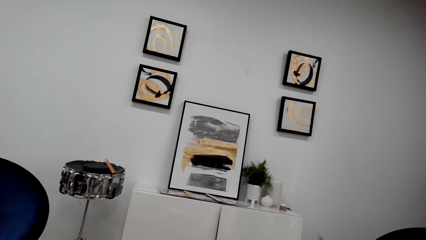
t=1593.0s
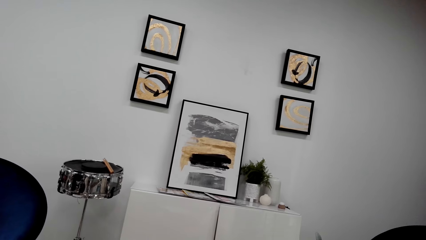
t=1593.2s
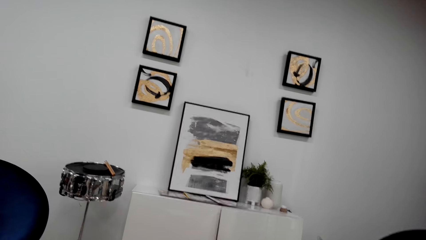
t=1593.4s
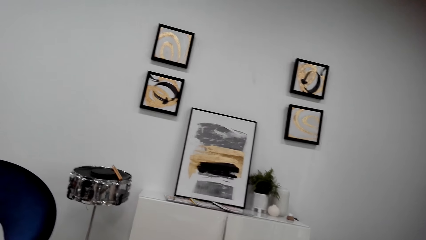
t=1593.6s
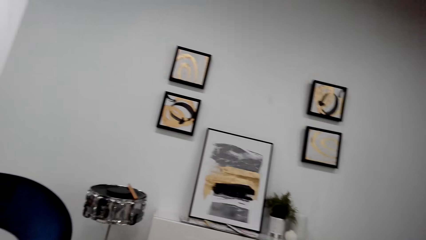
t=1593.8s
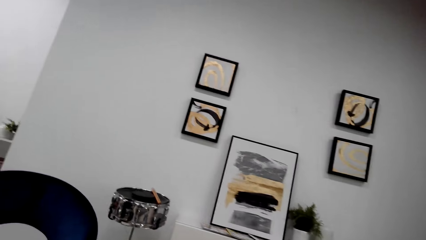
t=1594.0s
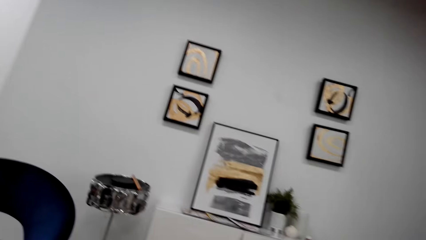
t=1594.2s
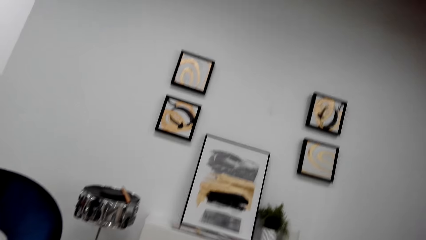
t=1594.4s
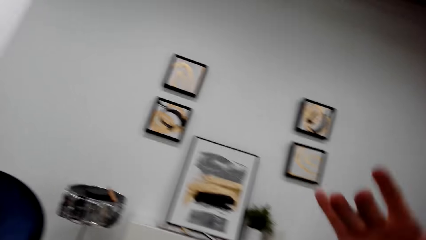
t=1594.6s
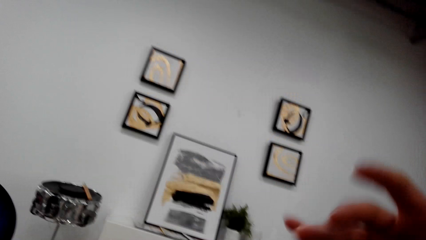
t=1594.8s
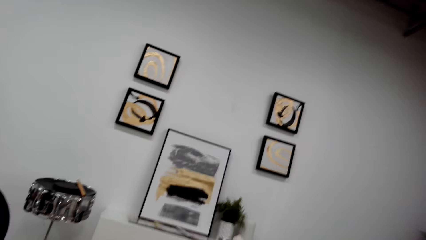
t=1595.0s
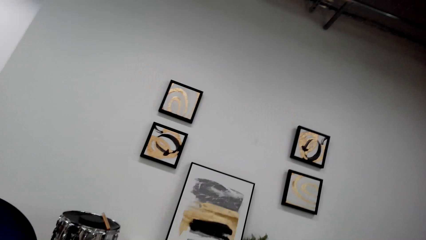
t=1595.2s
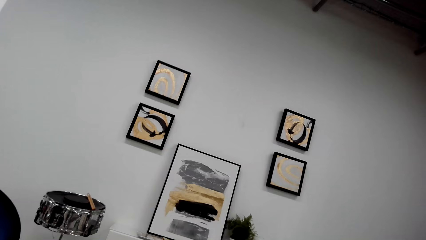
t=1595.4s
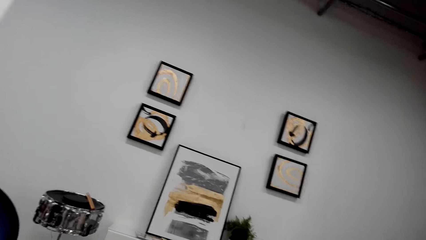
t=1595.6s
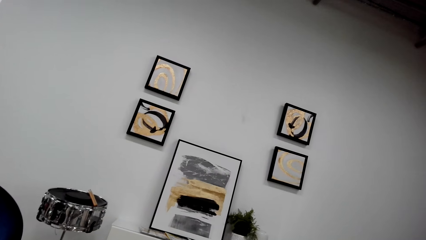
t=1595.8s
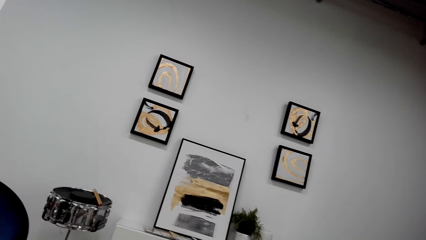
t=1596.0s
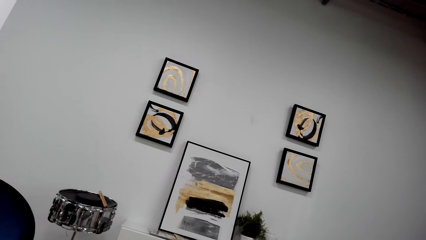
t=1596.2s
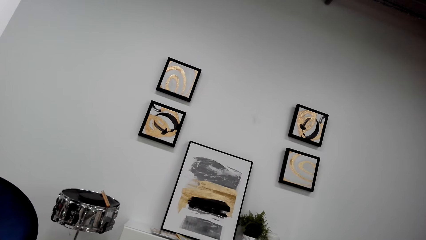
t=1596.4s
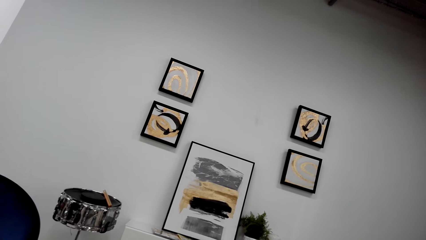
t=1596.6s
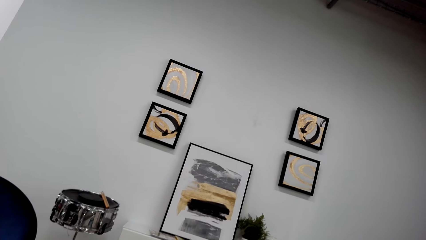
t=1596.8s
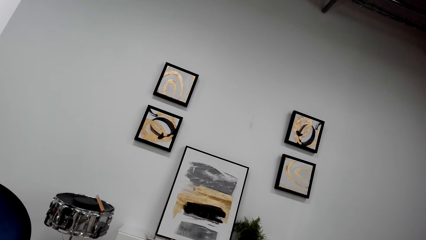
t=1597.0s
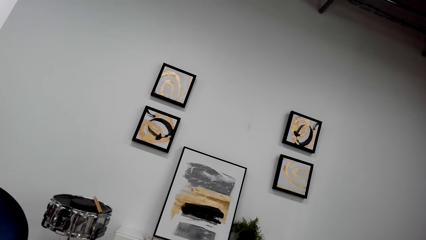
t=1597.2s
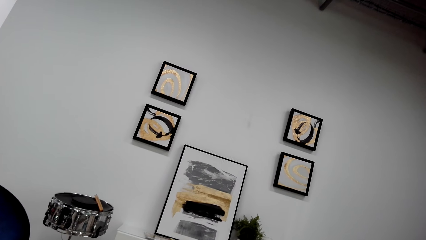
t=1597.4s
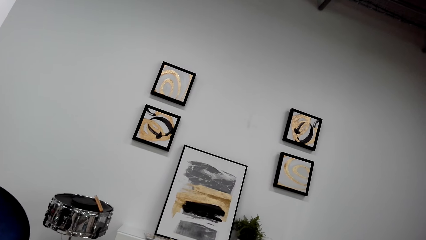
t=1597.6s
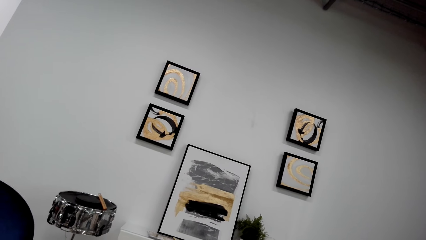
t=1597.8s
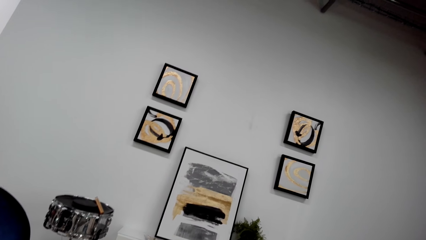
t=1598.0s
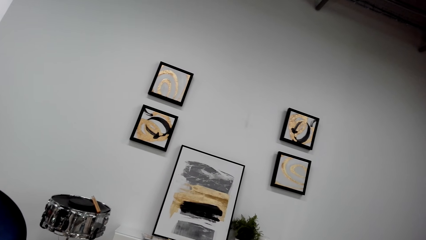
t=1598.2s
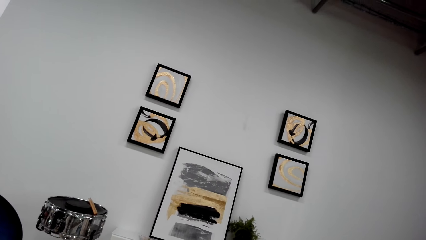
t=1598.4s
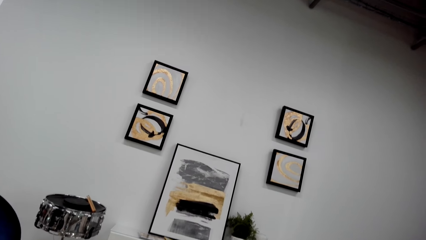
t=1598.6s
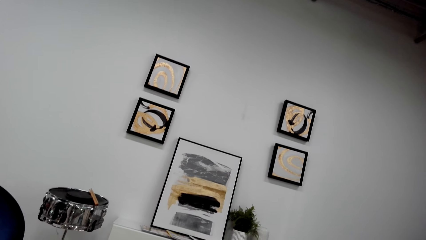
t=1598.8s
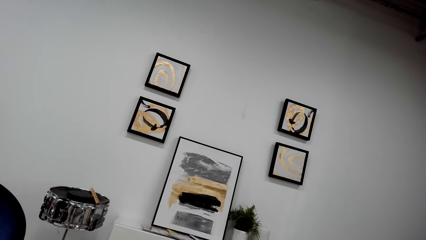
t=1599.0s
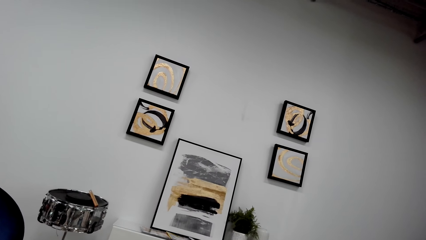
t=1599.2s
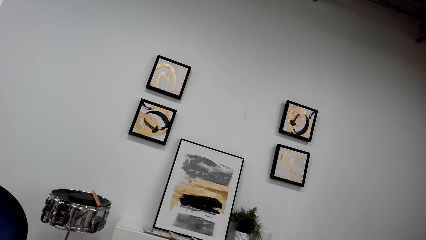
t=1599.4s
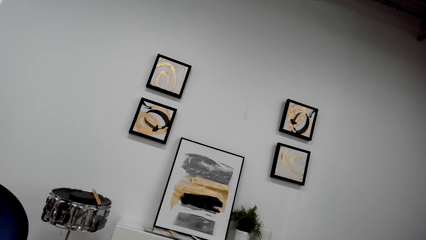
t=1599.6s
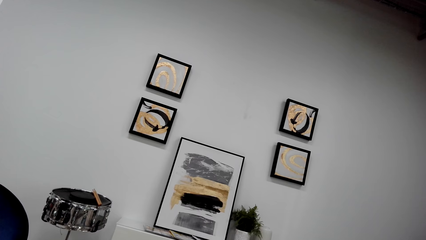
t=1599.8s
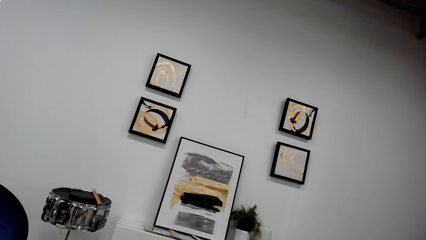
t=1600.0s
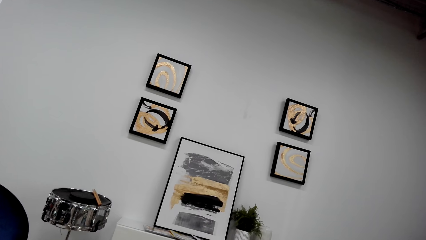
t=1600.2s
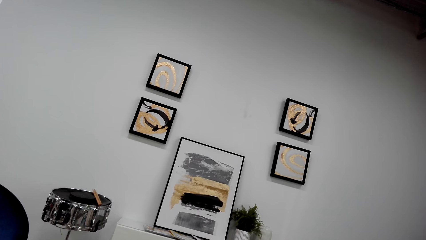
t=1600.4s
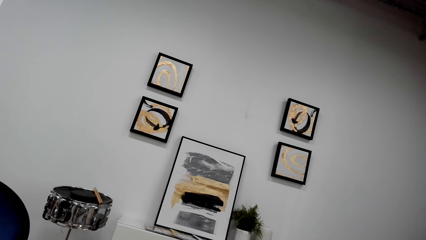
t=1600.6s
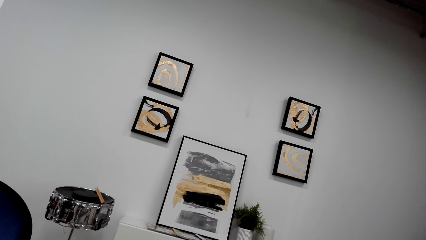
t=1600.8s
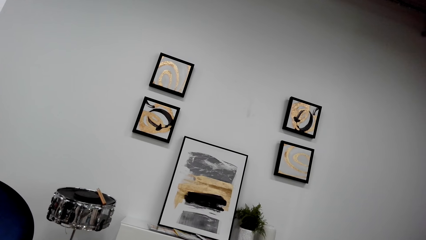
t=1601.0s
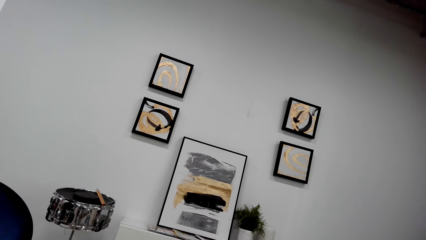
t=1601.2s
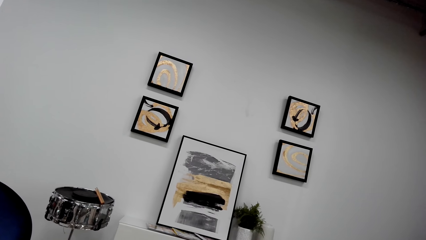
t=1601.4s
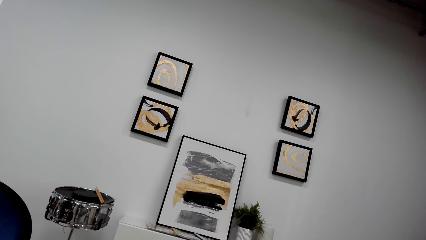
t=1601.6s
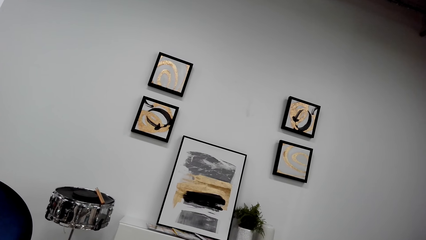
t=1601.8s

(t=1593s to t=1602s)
The camera wearer moves a hand. They stare at the wall.

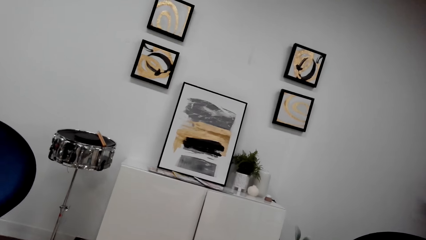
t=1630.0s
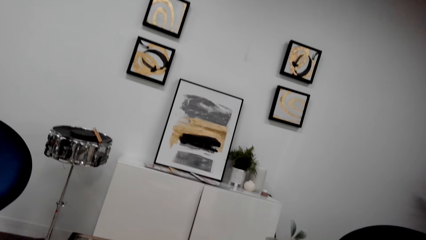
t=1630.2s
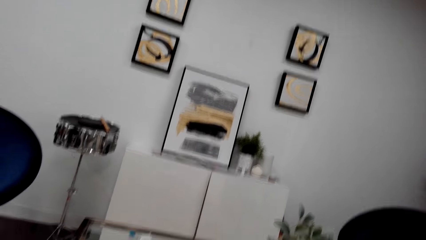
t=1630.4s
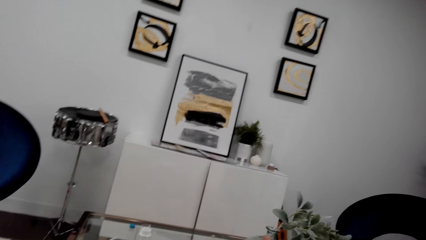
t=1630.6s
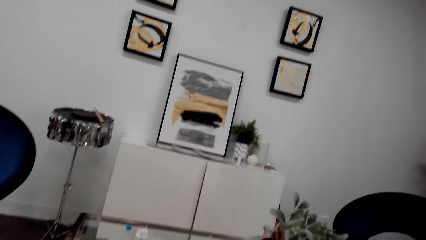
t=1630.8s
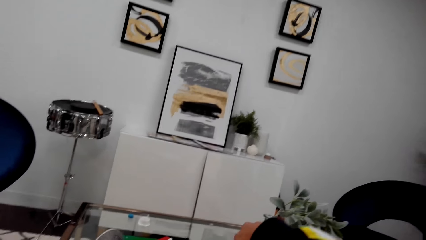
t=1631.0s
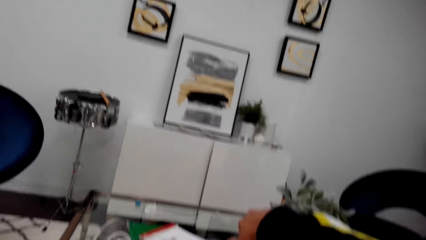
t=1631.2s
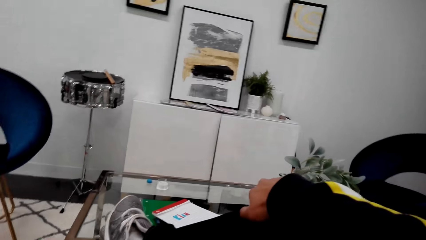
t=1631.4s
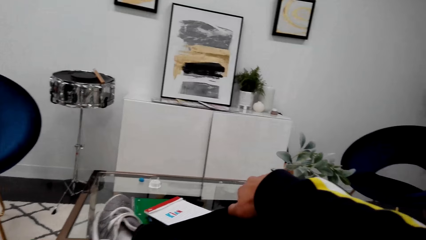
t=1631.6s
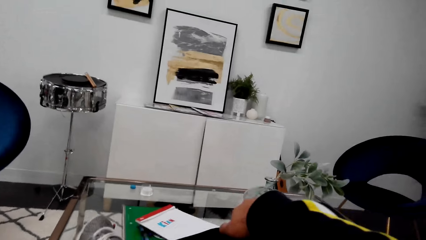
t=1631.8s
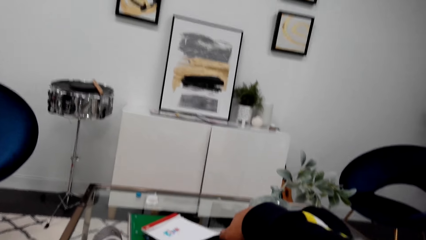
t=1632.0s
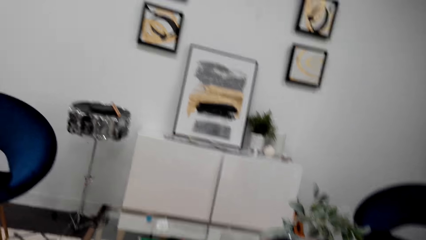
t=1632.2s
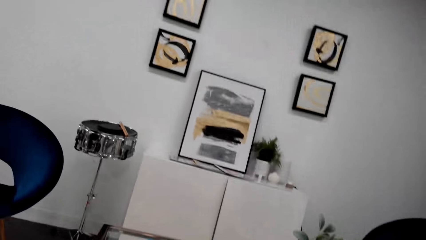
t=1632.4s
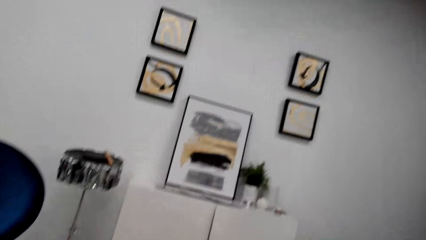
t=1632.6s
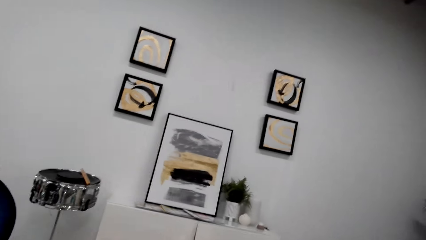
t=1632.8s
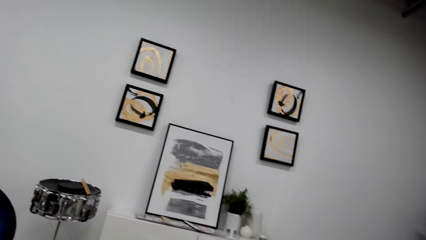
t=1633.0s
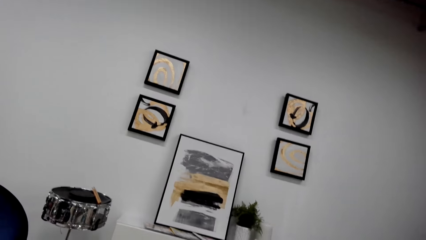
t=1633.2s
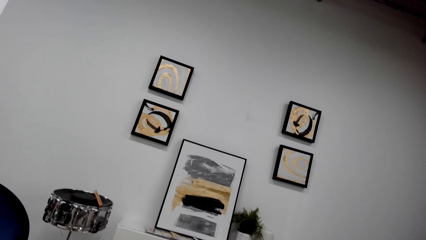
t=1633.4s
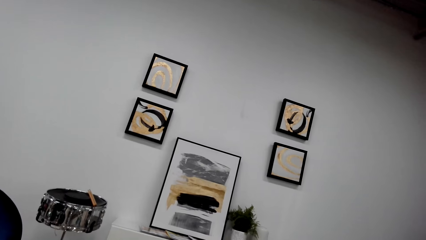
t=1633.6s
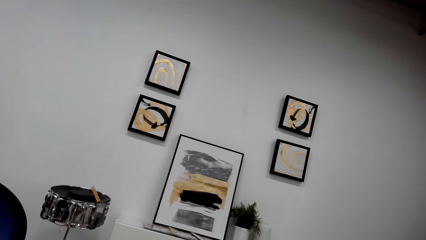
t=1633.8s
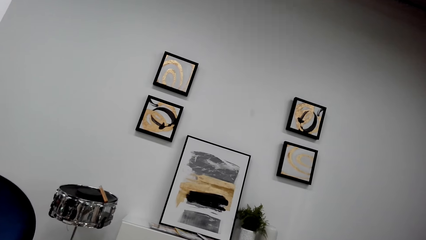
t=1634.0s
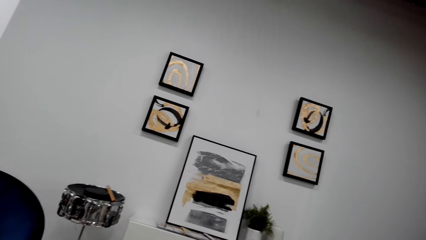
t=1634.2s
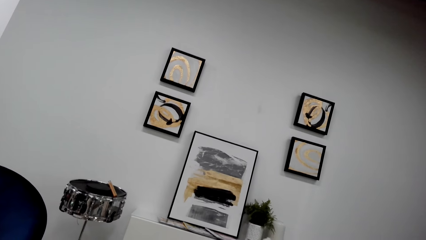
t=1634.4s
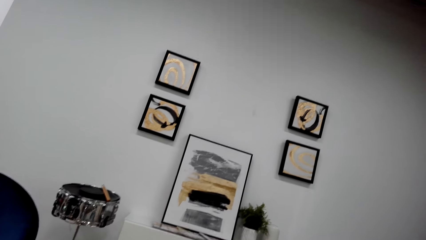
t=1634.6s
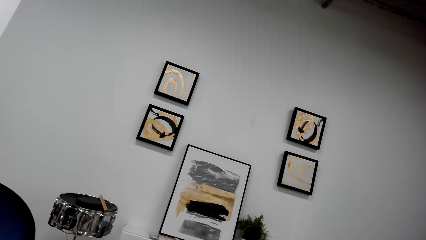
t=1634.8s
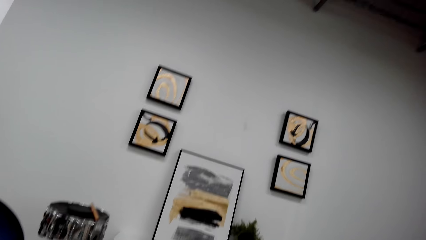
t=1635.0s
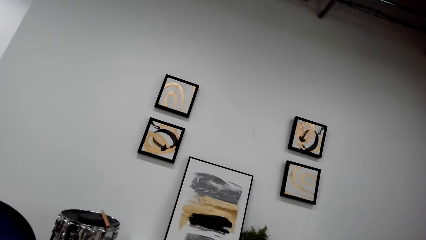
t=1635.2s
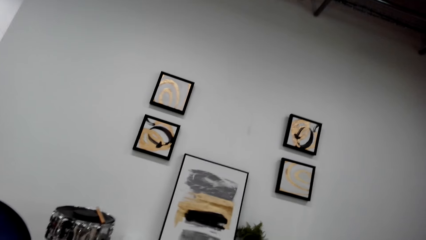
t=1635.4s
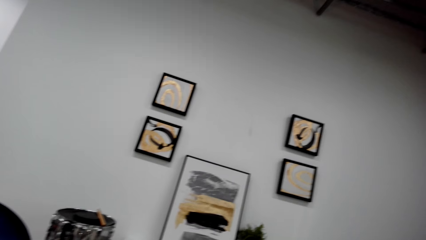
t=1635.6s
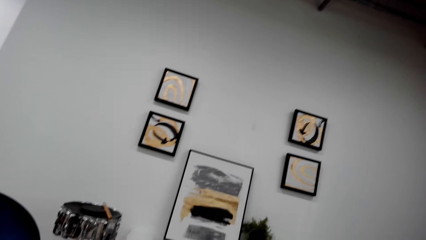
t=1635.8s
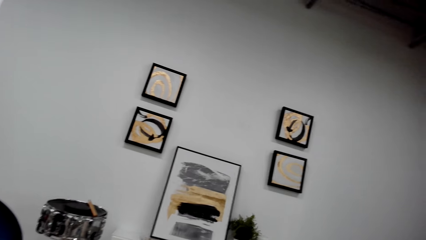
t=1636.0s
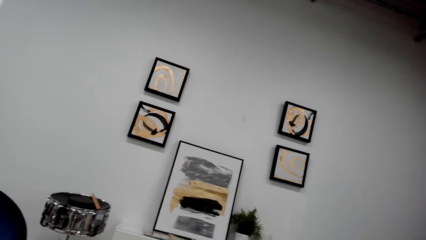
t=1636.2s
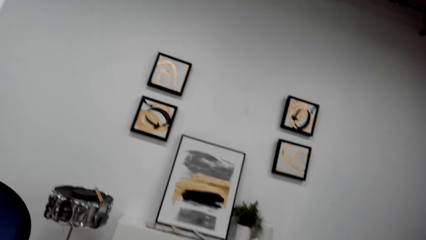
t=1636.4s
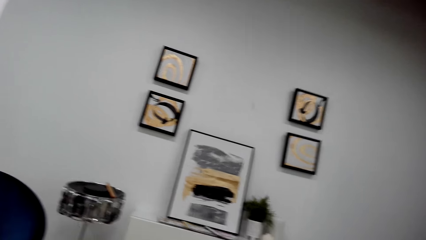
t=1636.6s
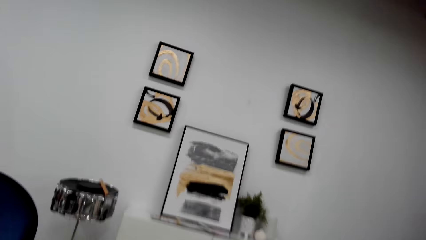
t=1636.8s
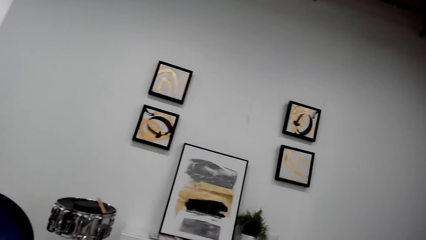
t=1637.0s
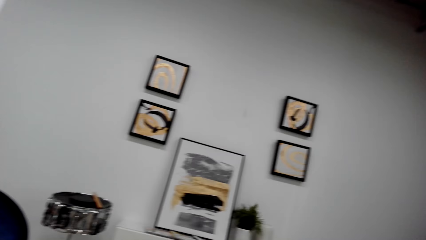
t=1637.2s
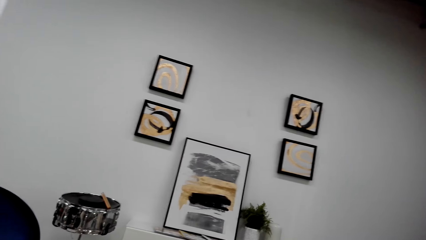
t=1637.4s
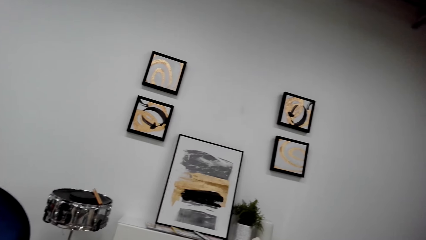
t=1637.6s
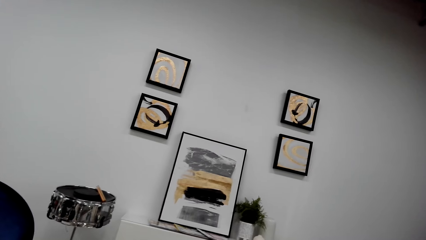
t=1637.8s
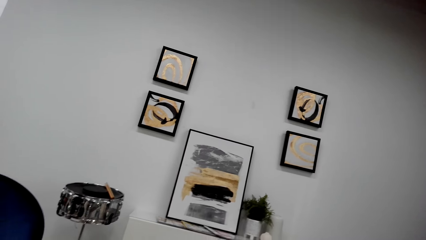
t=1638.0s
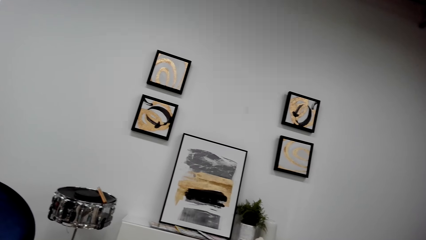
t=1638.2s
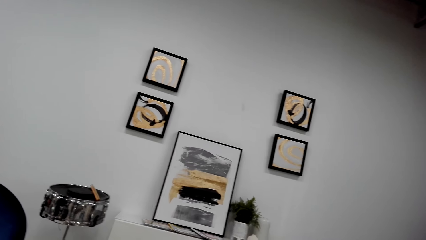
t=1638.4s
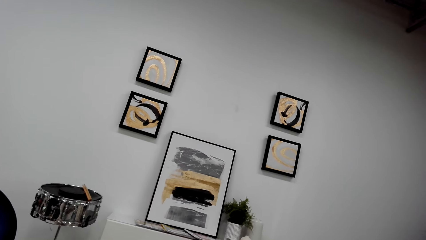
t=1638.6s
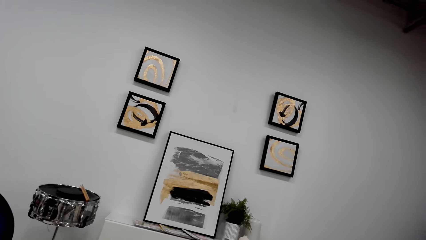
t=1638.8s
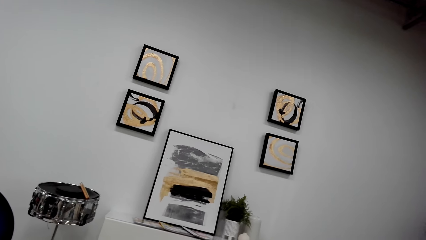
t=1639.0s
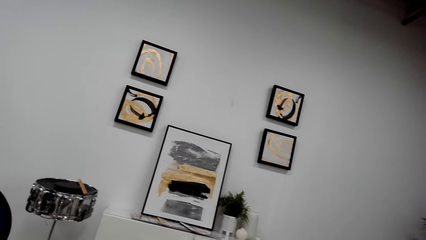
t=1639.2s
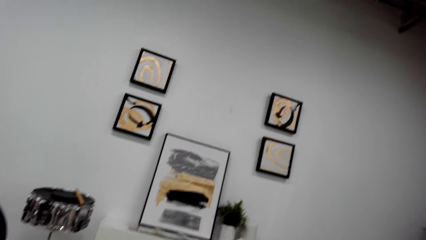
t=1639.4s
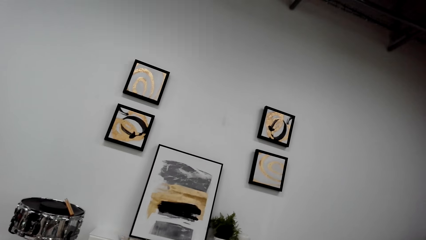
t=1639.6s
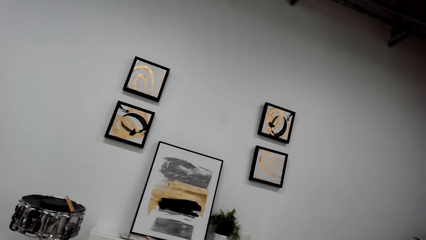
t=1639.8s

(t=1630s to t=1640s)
The camera wearer holds a leg with a hand.
